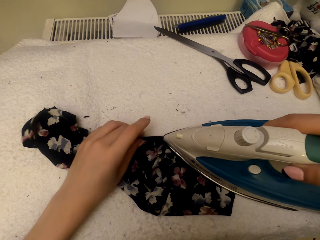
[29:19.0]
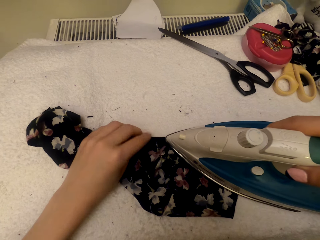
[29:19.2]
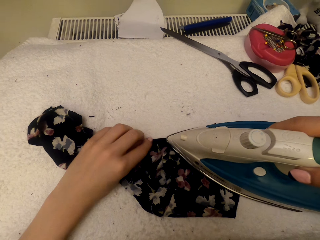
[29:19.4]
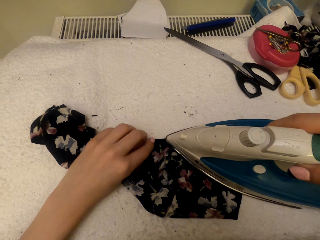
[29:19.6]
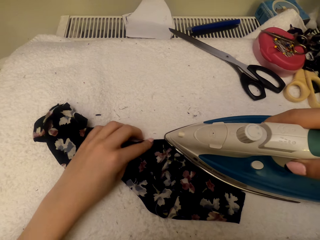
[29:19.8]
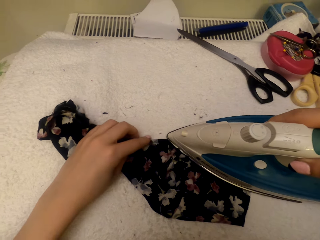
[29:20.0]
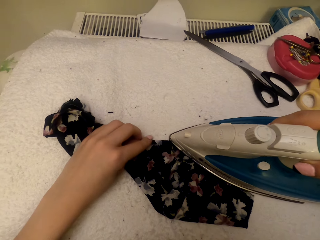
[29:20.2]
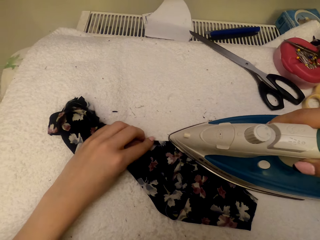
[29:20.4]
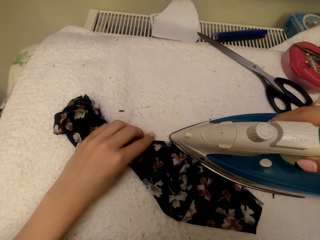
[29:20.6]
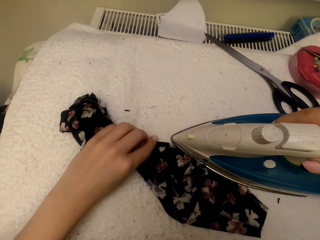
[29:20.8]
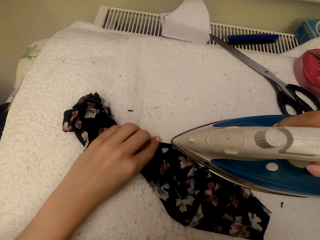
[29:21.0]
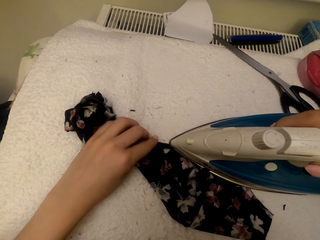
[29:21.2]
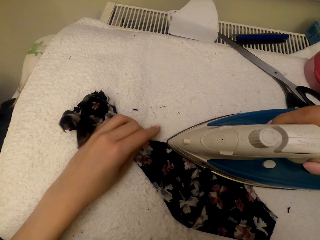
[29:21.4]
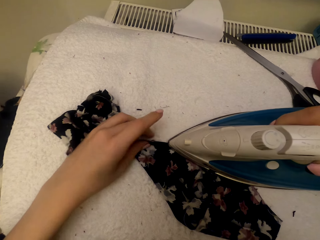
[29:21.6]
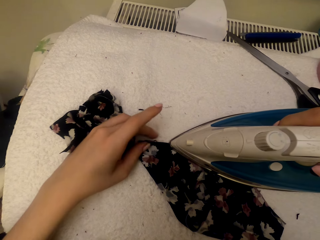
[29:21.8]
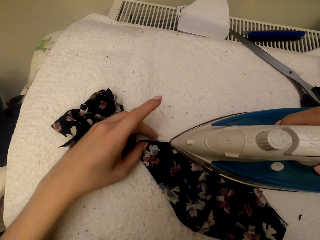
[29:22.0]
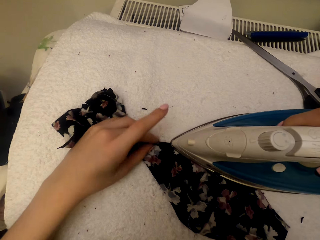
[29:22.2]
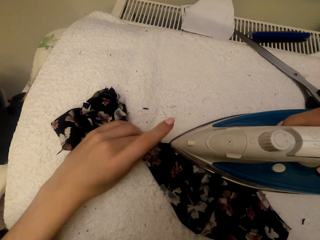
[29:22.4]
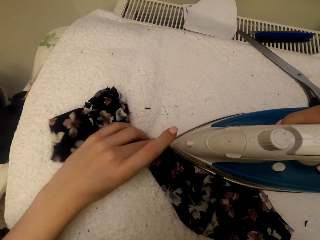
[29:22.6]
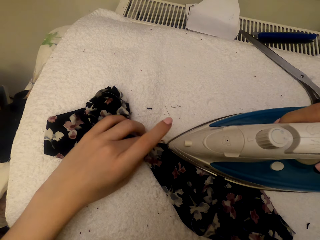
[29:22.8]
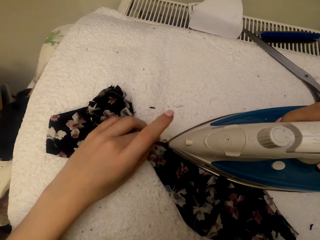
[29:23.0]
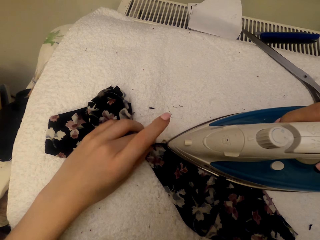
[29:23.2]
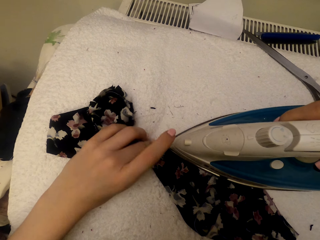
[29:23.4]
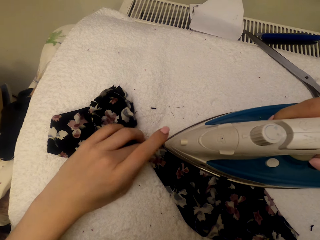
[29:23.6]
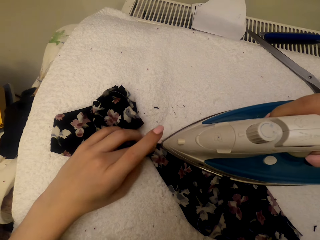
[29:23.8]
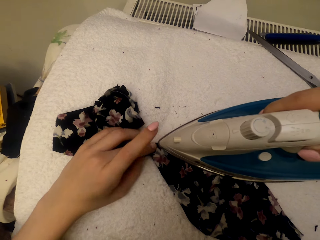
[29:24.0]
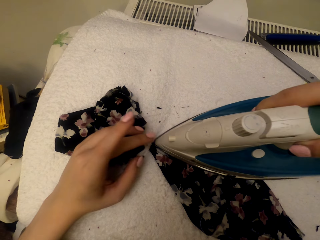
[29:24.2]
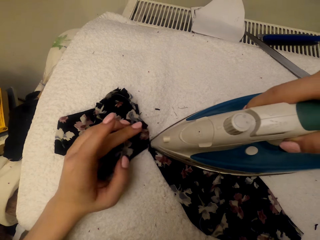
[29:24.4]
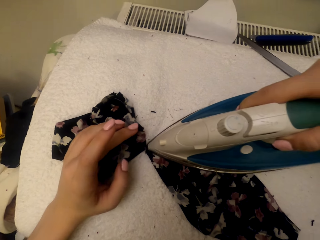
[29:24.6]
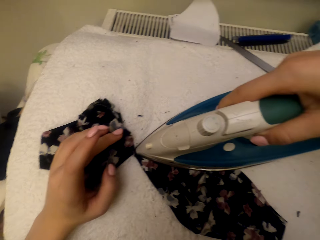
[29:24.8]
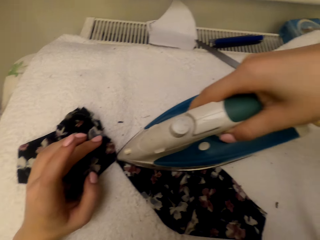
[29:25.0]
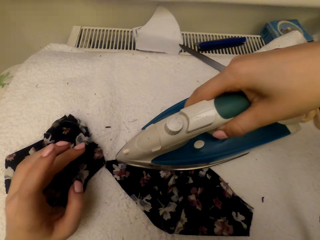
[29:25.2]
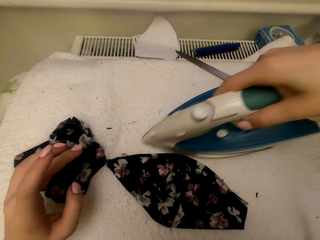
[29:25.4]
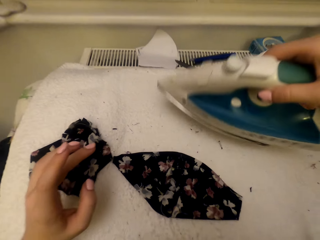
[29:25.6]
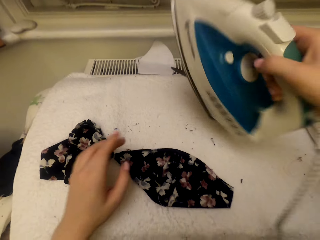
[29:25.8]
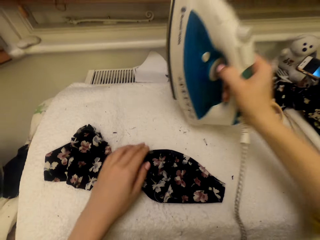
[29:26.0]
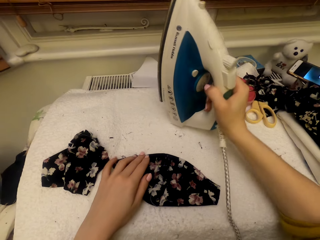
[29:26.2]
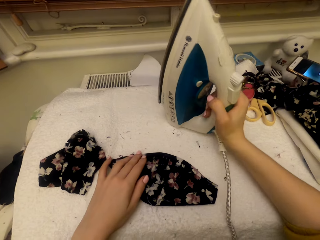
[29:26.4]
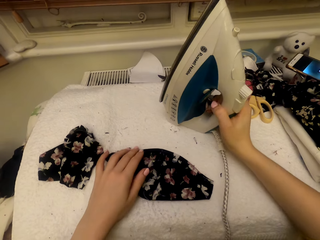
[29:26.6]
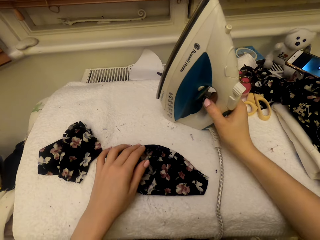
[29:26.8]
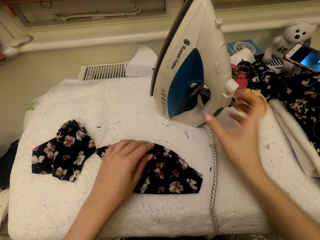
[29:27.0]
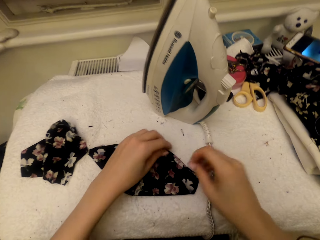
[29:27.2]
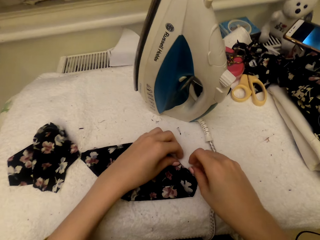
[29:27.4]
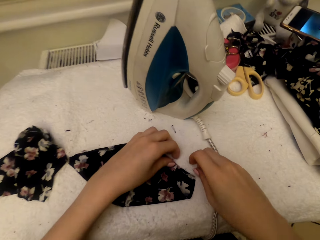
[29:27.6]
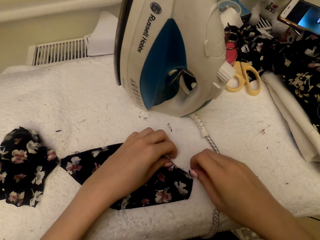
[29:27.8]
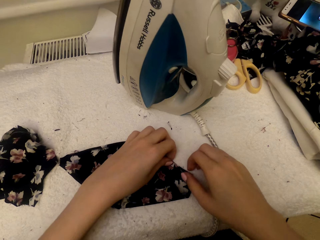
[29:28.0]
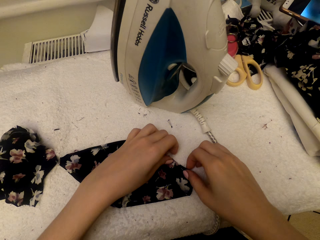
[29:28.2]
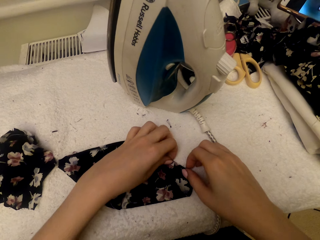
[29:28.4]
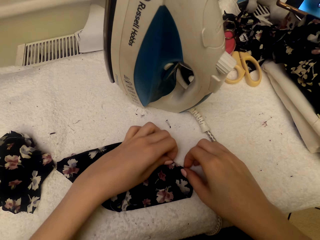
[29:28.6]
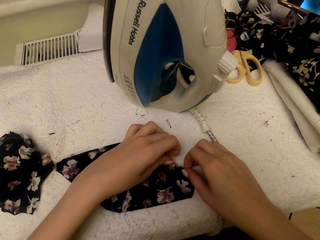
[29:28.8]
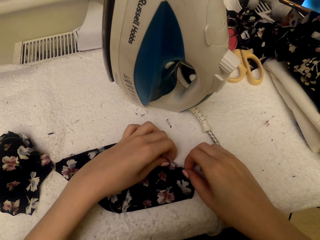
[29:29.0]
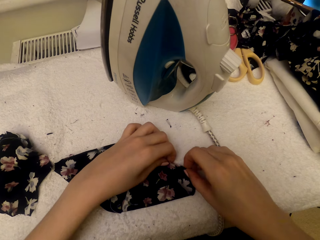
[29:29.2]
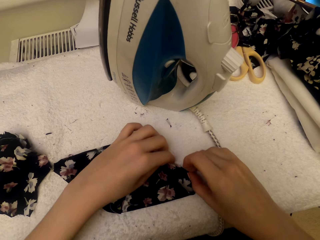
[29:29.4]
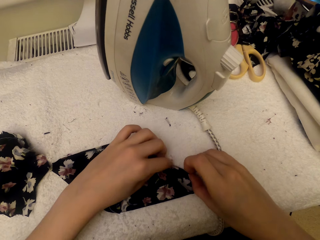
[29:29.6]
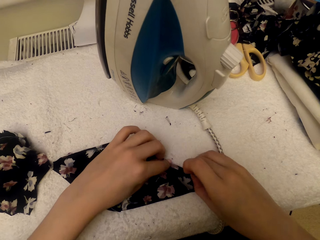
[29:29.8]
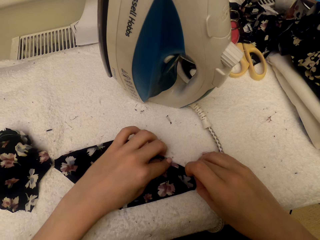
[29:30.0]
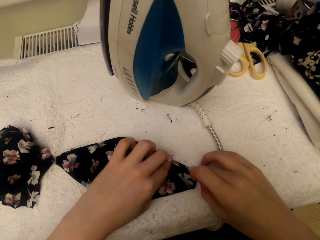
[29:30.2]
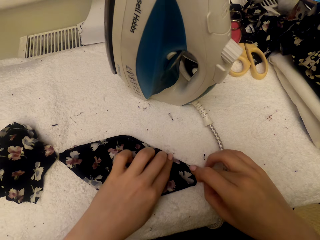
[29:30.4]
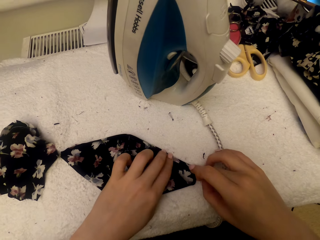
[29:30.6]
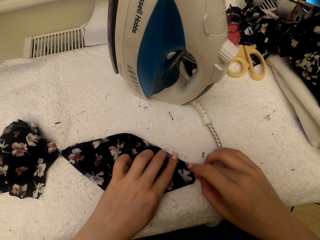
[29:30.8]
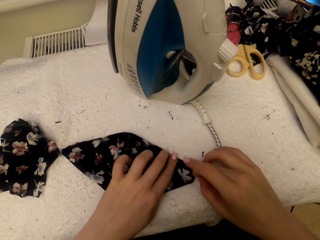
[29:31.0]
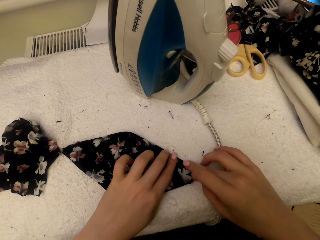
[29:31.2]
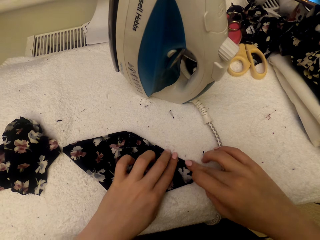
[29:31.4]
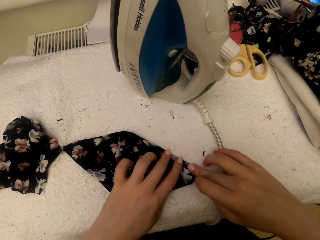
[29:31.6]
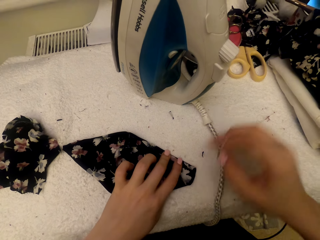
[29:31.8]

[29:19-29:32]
The camera wearer puts the steam iron on the worktable. They fold the cloth material piece.

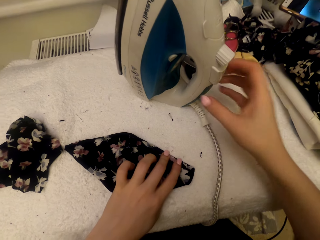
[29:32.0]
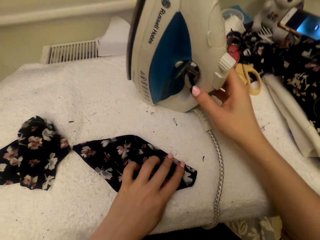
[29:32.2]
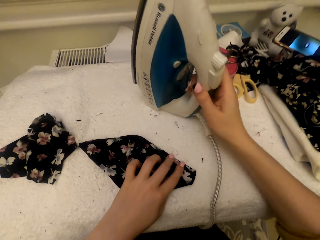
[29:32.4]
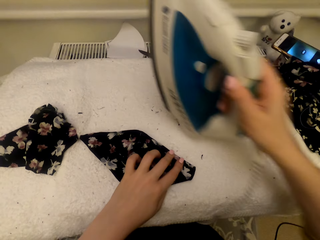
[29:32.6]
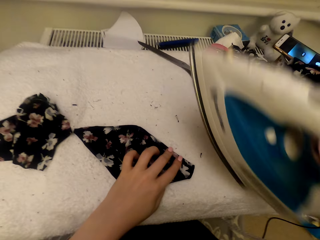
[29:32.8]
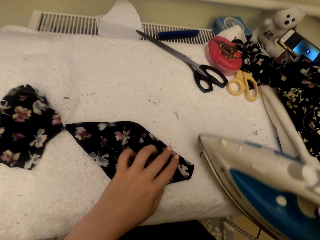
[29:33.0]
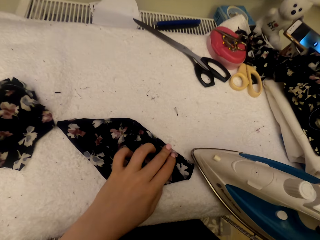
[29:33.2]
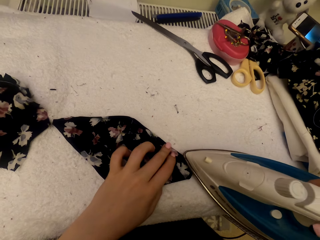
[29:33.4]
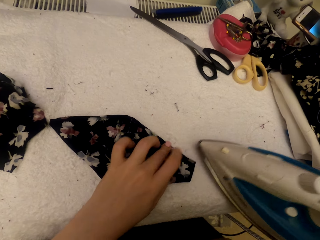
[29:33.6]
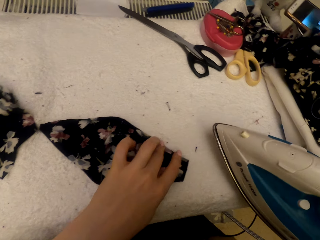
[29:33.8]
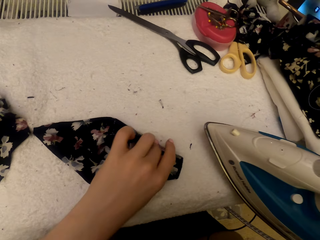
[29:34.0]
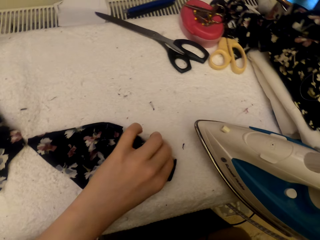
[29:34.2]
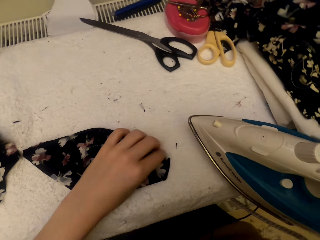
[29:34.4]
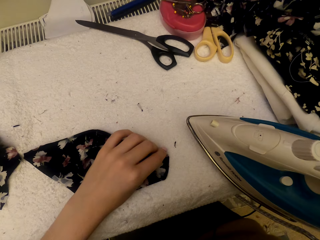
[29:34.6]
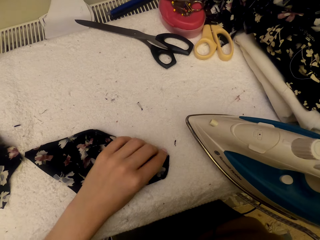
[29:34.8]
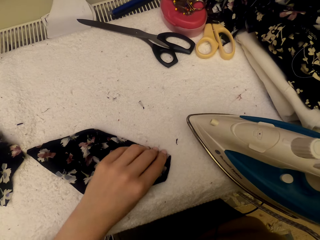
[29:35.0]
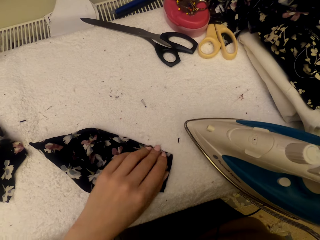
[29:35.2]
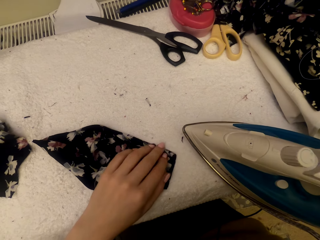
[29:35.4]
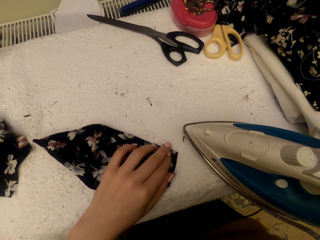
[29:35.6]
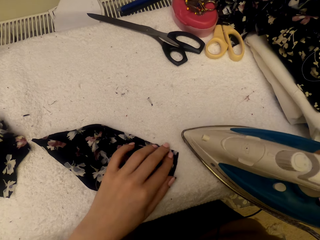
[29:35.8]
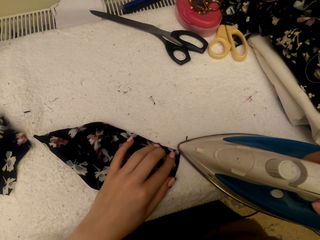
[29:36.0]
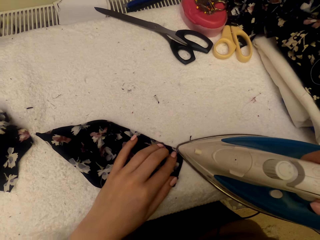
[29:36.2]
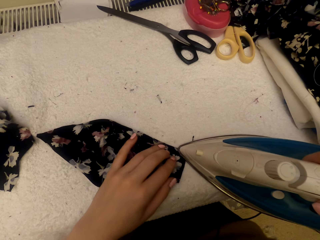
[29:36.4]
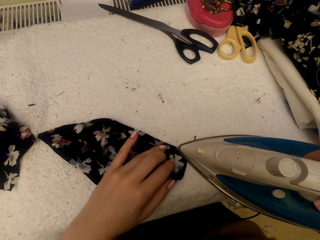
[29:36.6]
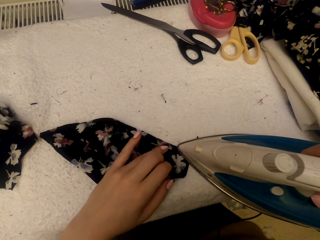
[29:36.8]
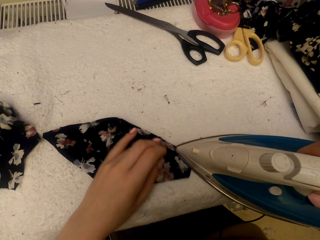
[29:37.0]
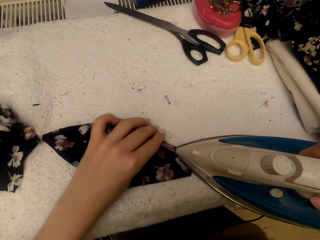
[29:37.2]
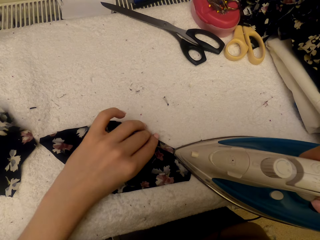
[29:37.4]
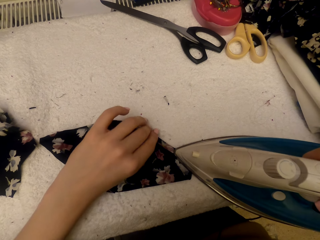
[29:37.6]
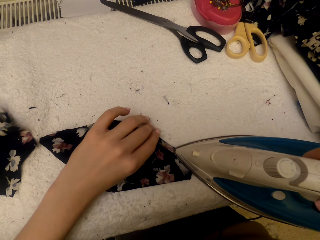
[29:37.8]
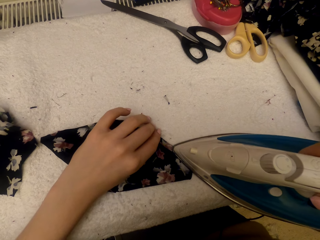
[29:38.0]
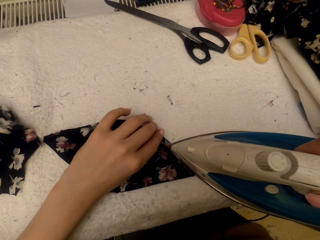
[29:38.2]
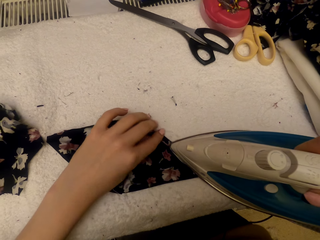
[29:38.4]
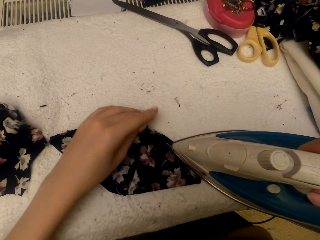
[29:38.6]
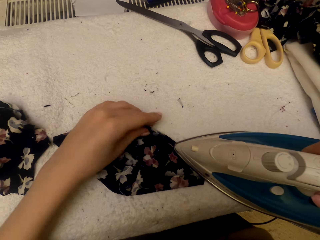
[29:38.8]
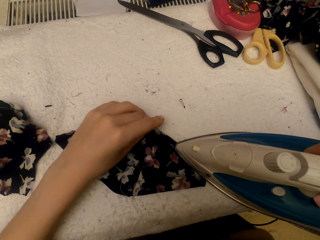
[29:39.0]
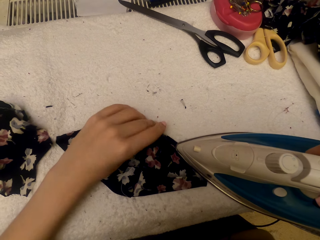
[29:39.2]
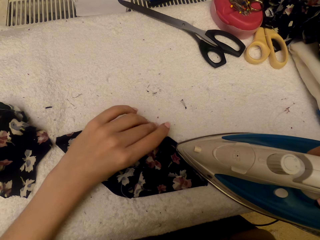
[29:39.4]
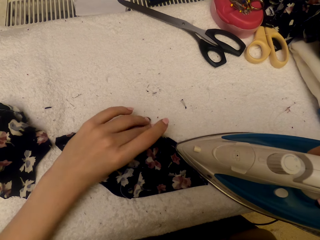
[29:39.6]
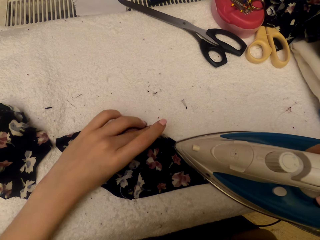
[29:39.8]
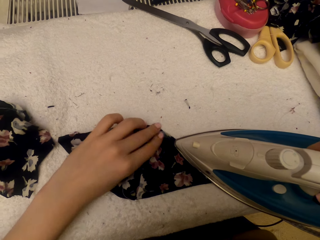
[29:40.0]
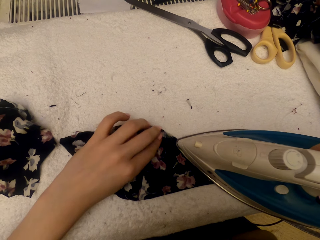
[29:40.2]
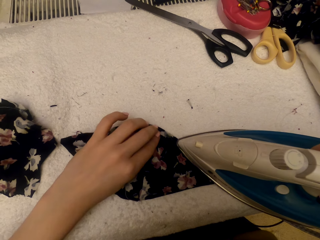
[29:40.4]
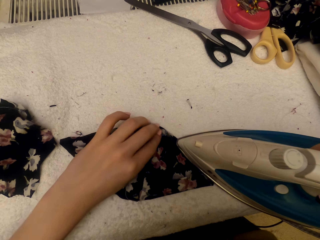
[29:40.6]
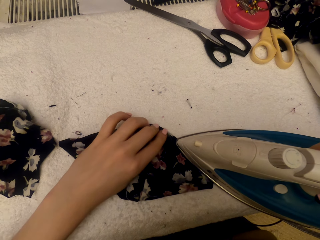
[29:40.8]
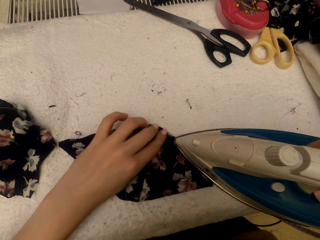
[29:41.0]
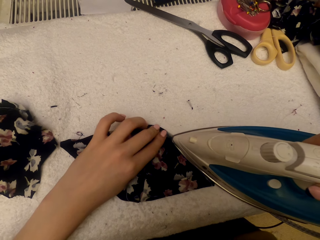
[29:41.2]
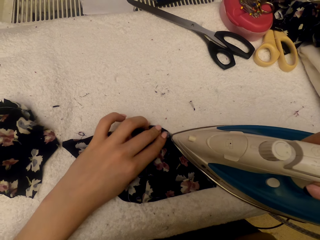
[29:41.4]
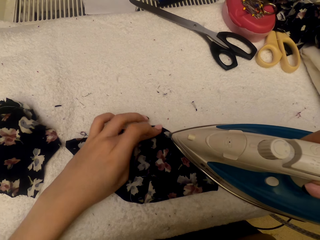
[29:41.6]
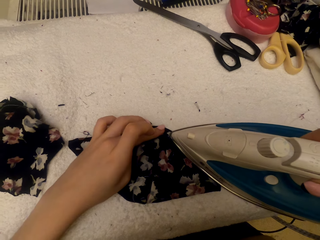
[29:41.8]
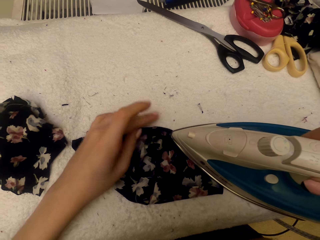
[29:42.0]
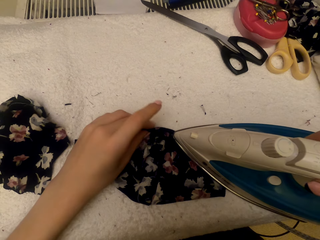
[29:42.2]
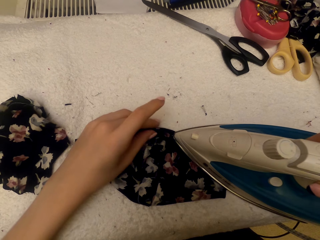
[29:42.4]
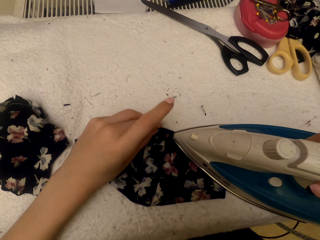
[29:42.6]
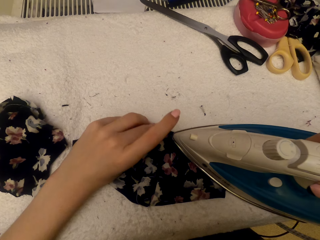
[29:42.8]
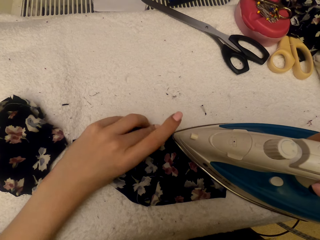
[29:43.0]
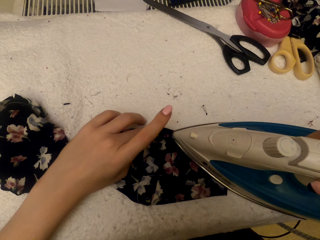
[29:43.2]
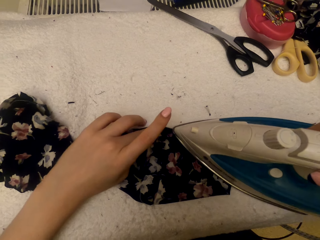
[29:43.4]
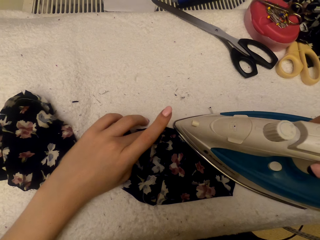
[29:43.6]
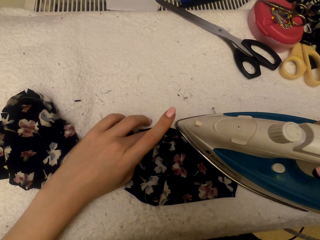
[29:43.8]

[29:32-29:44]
The camera wearer picks up the steam iron. They adjust the cloth material piece. They iron the cloth material piece.
